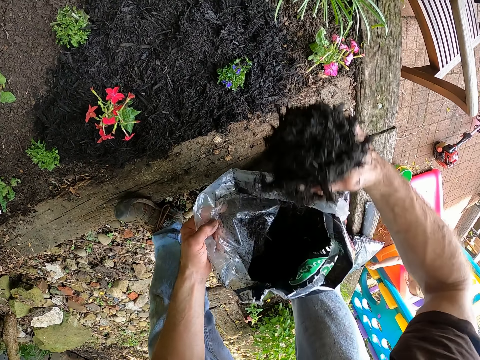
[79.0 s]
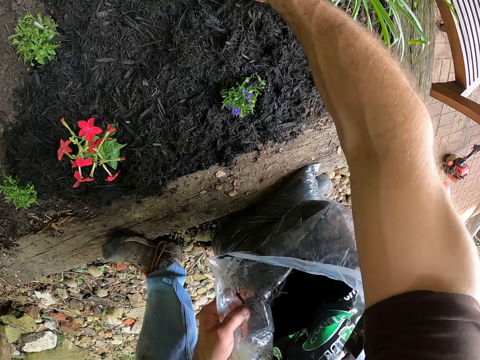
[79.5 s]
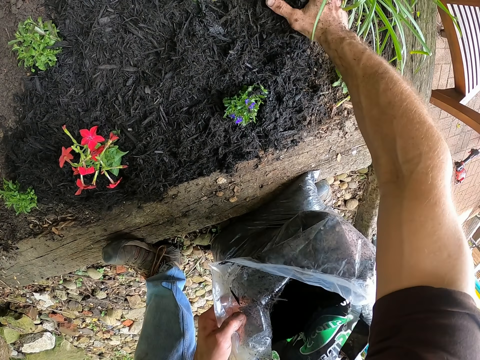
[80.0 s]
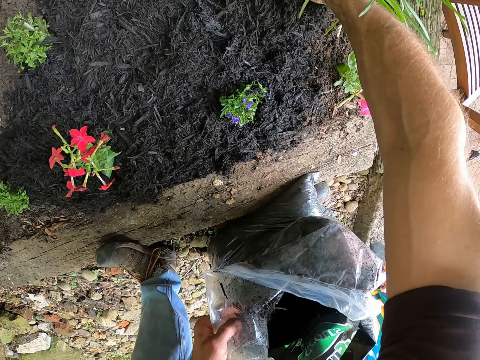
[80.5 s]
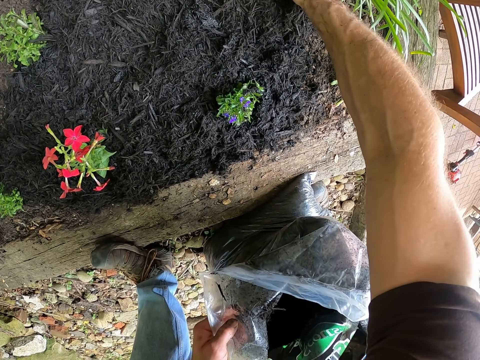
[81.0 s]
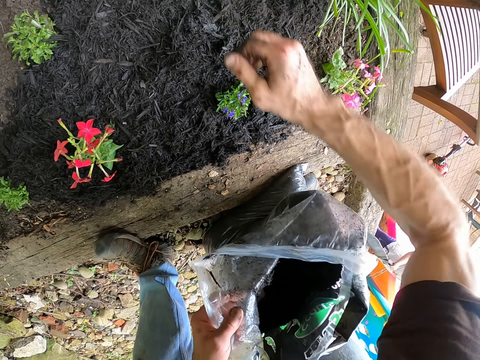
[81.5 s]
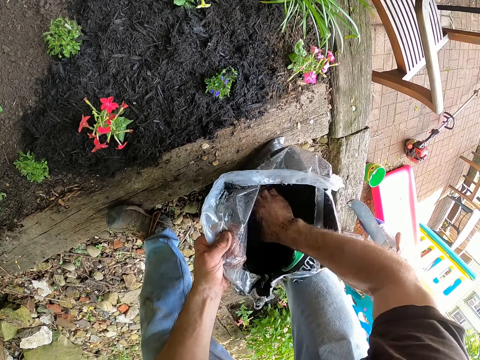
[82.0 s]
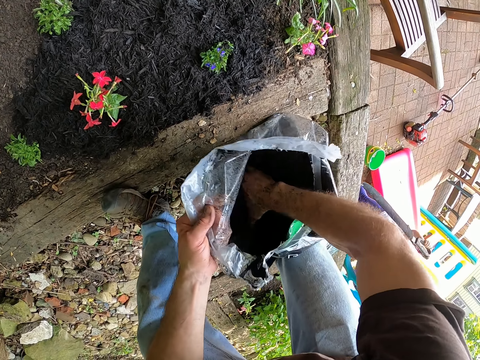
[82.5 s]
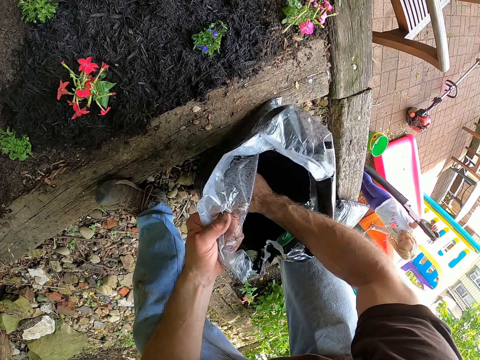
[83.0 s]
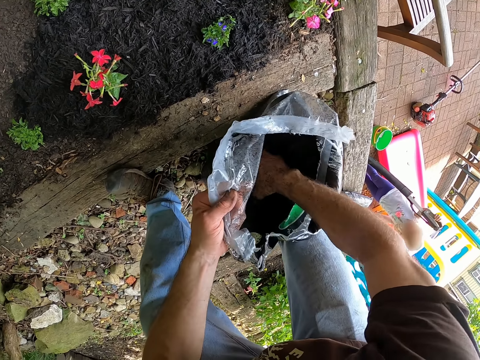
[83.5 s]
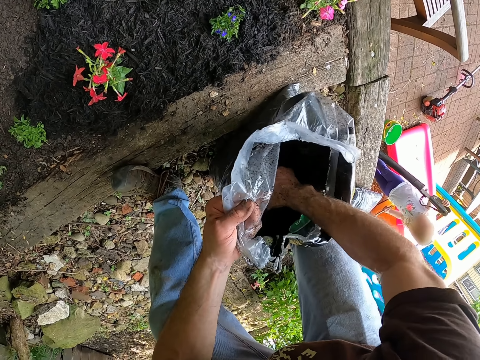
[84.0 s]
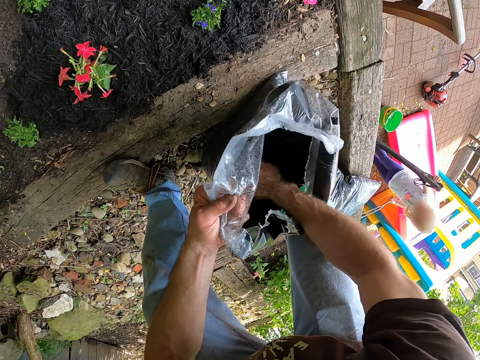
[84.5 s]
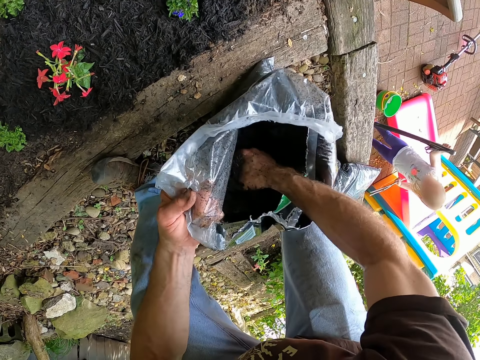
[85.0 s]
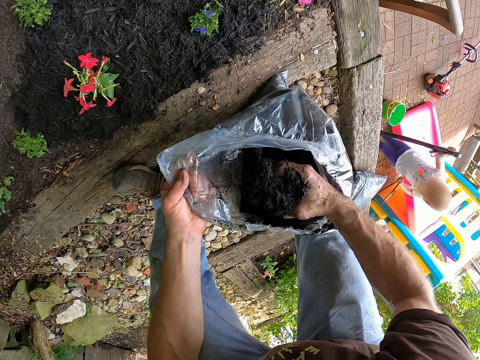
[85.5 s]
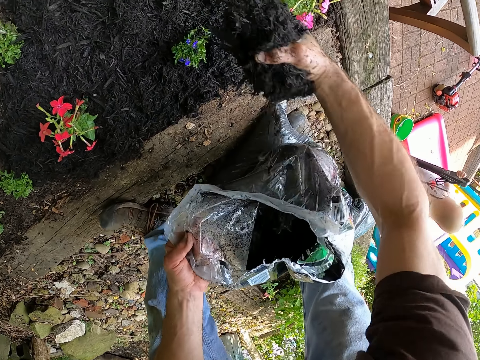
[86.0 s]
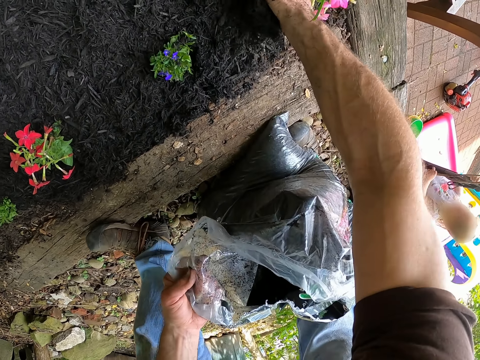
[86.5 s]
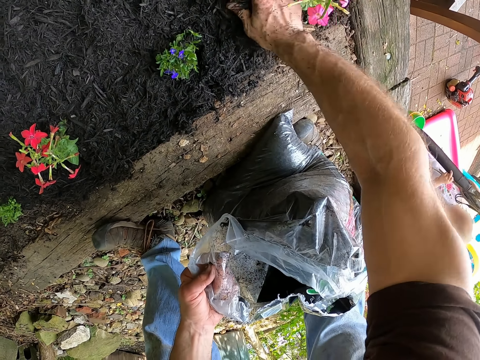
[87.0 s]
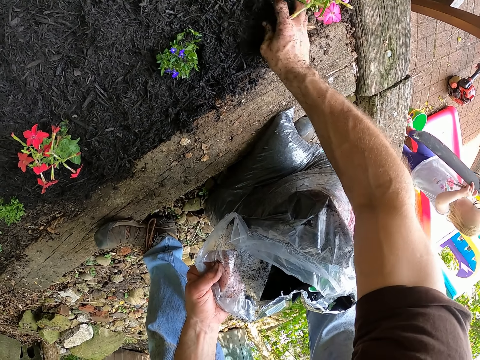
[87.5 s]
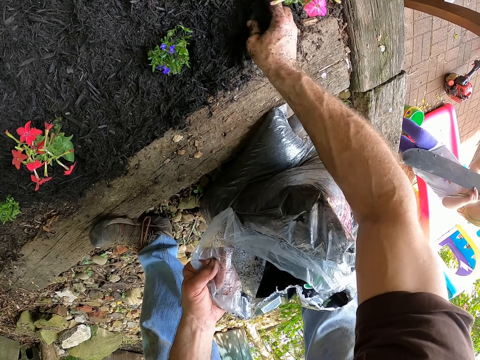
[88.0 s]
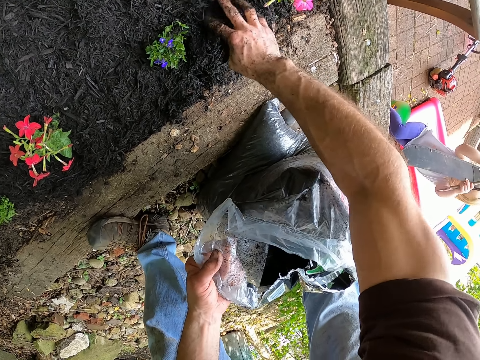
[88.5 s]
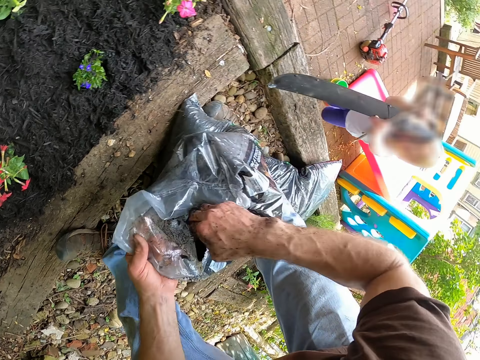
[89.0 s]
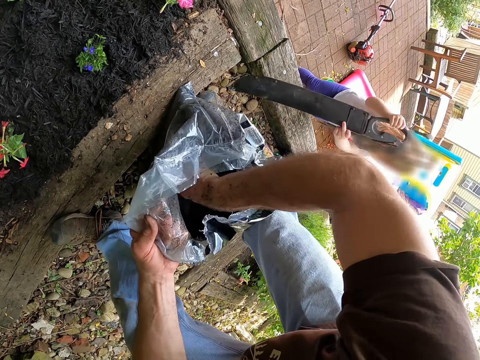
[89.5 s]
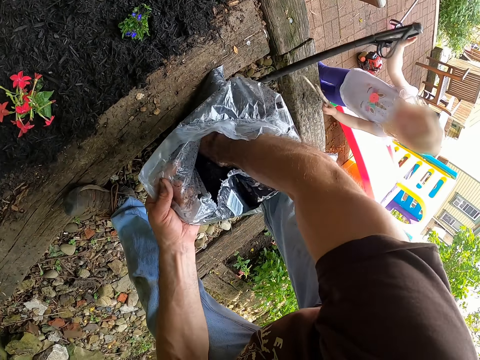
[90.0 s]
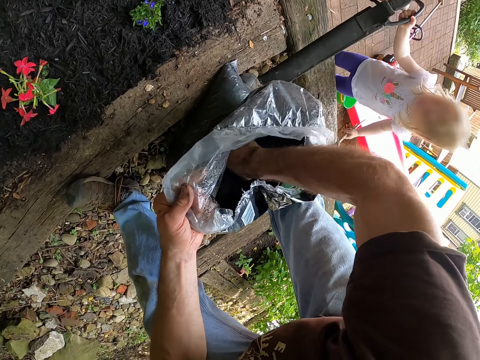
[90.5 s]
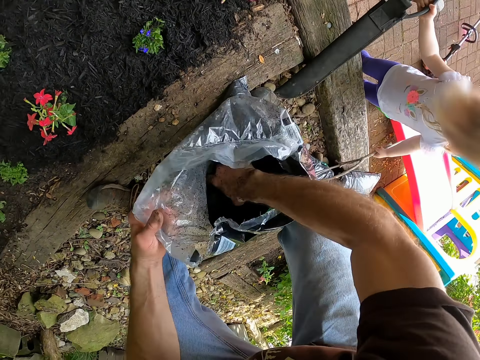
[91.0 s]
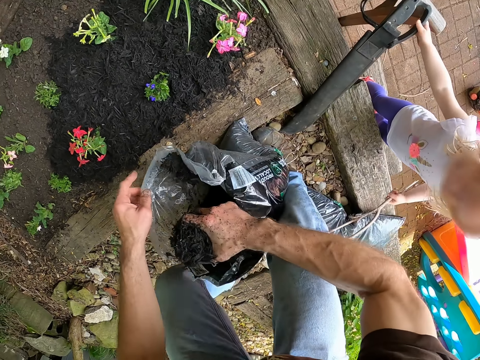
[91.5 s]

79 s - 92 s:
The camera wearer mulches the plants on the soil bed with his right hand. He packs mulch from the bag with his right hand. He mulches the plants on the soil bed with his right hand. He packs mulch from the bag with his right hand.

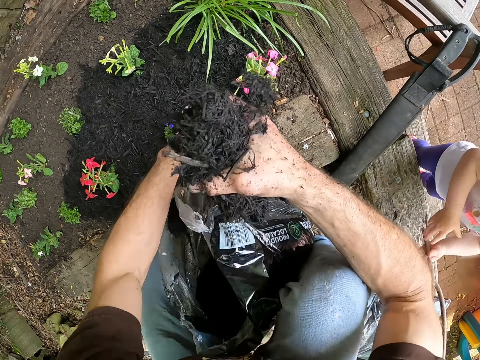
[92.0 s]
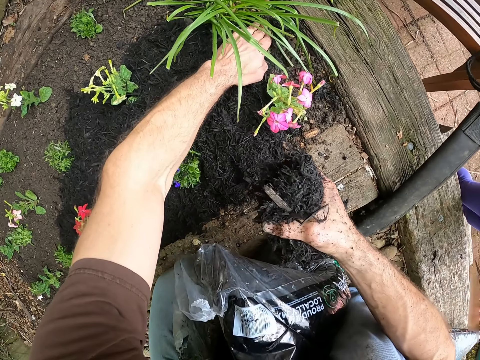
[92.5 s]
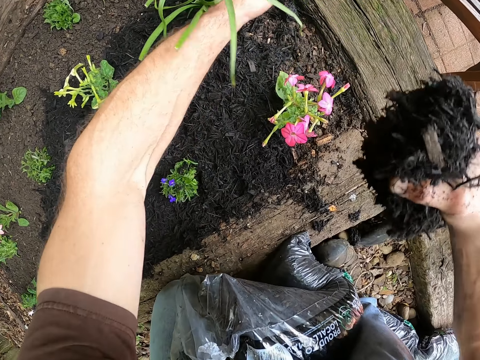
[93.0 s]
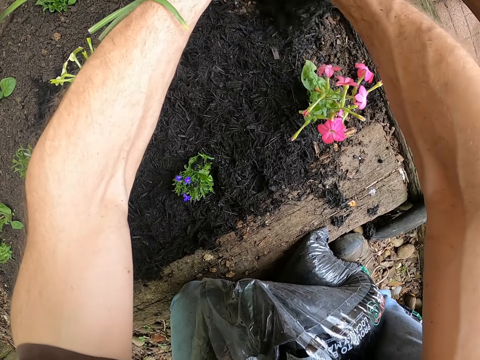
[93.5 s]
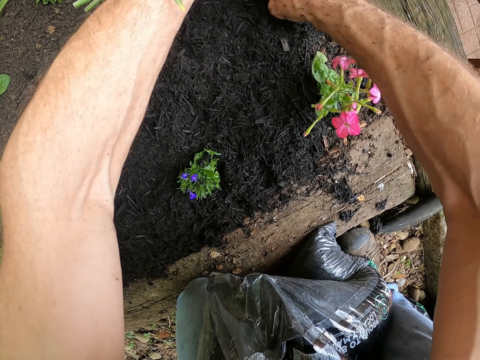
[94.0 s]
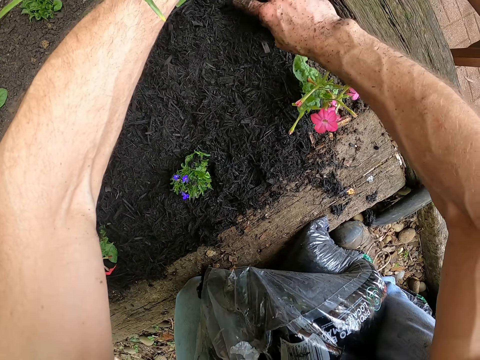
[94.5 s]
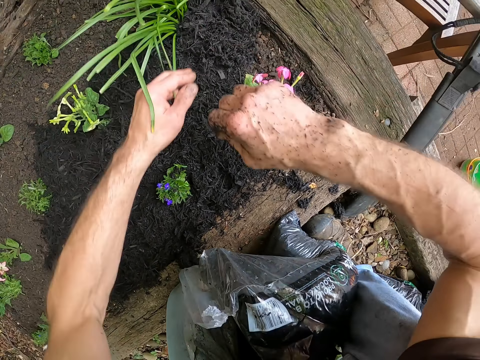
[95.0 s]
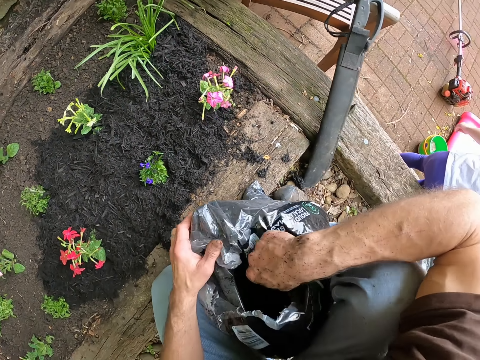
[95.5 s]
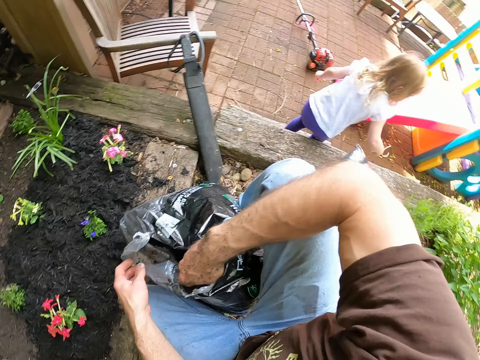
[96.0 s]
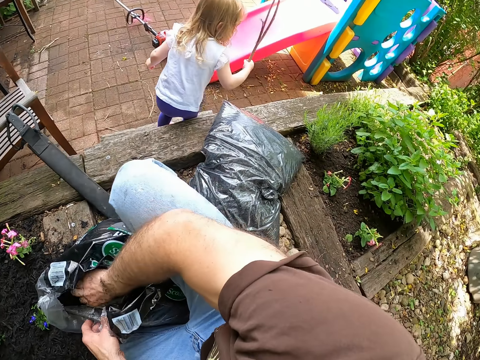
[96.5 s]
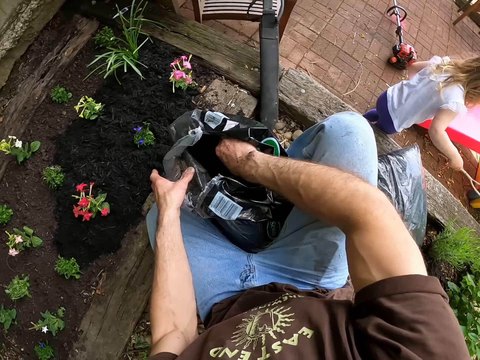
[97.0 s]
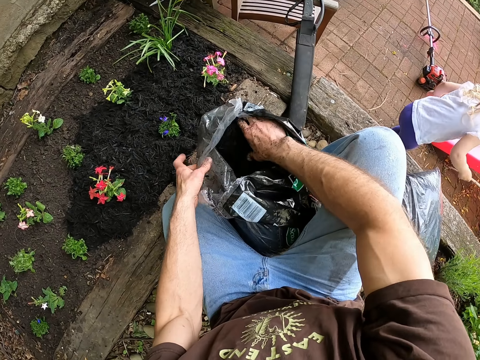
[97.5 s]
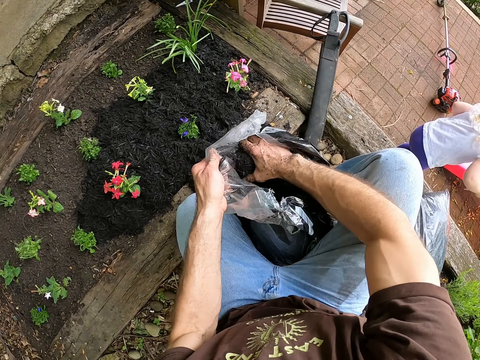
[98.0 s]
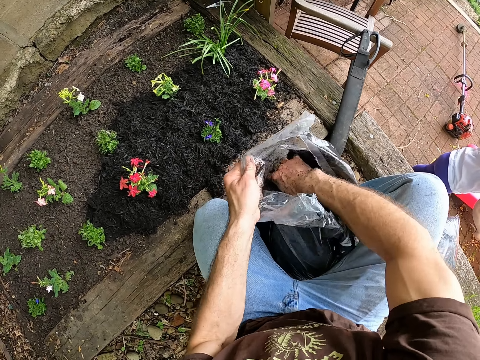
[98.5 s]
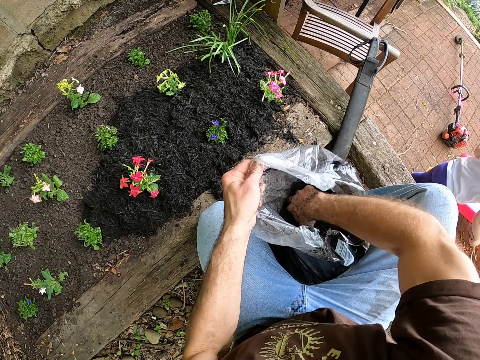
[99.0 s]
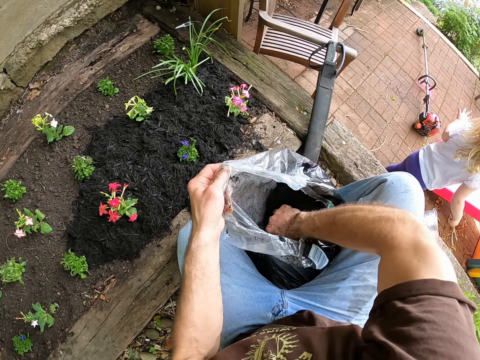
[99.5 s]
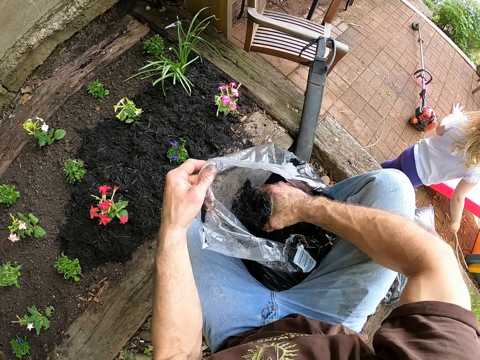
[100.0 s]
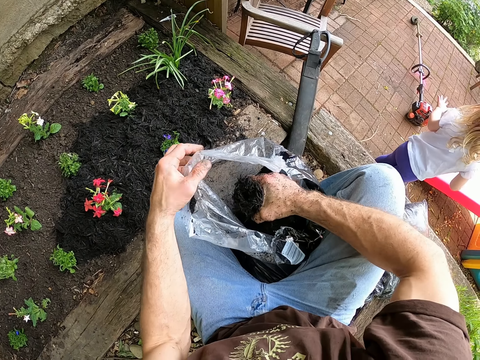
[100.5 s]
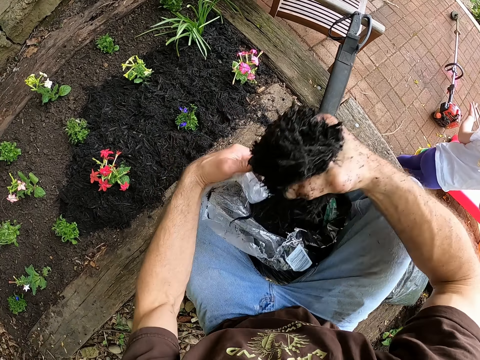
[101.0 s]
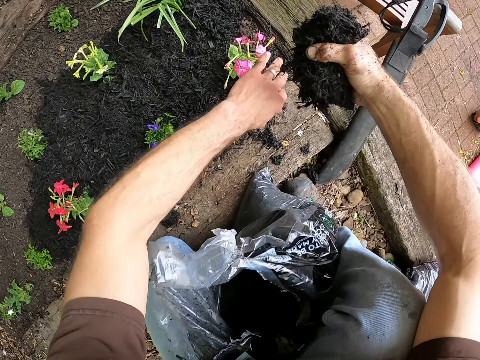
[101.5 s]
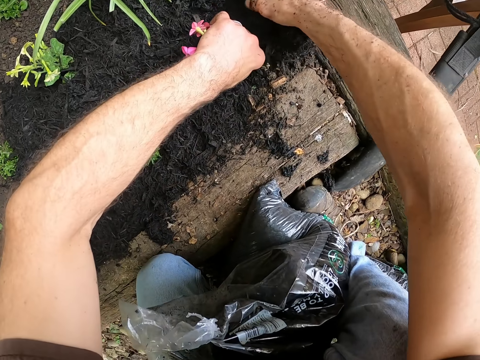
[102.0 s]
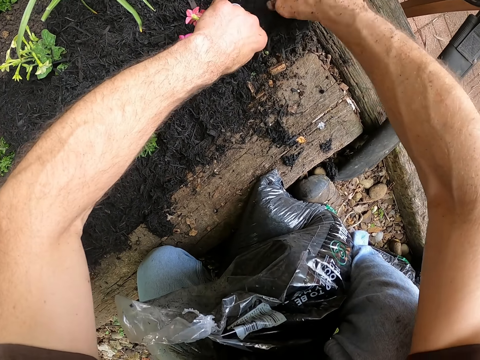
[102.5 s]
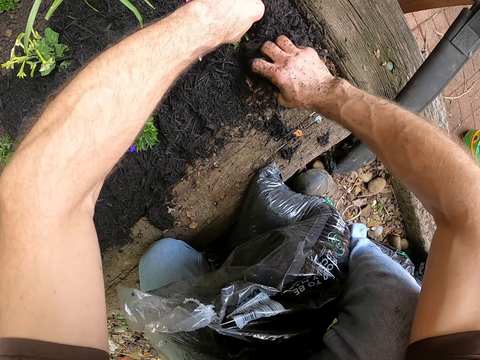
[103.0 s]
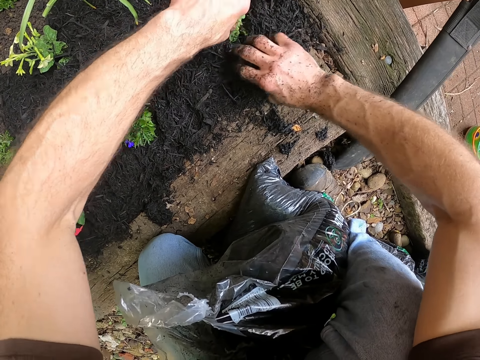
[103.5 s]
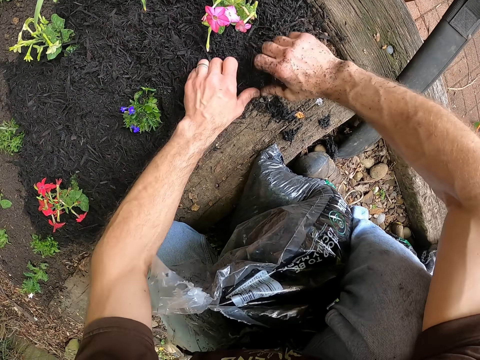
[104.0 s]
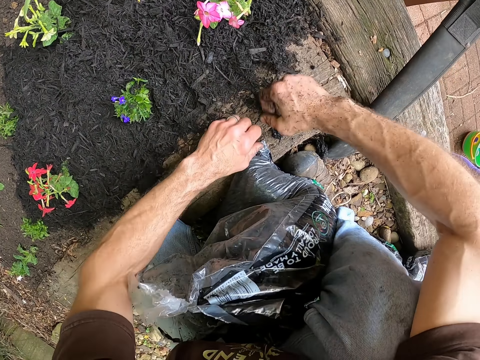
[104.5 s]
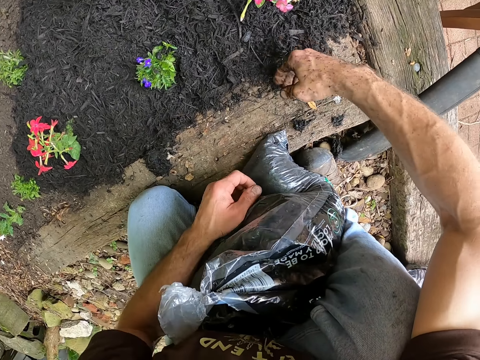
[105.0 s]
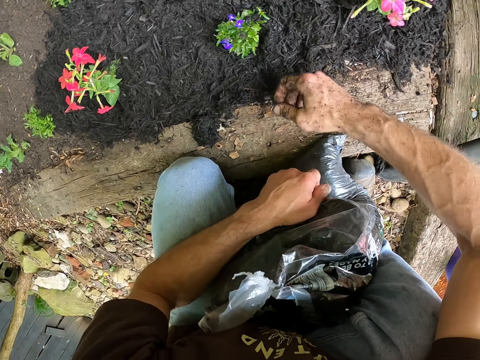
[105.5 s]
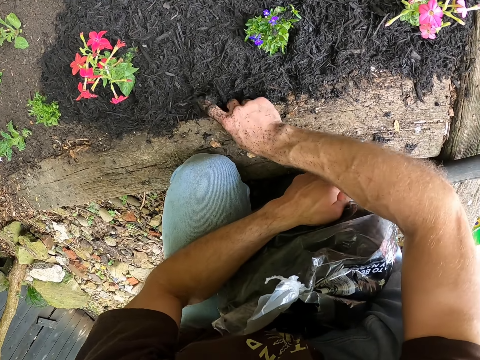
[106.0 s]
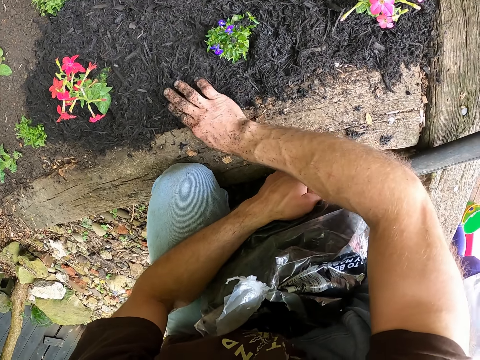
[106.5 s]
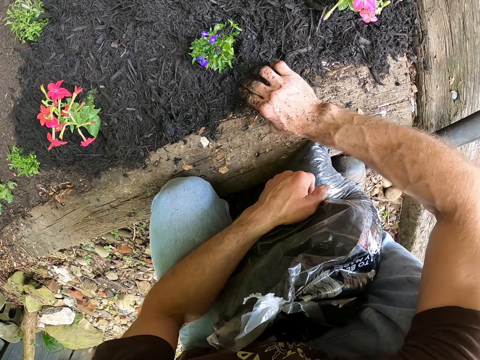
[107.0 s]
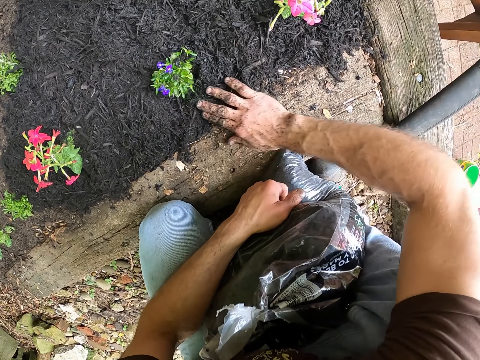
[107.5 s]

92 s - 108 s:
The camera wearer holds a plant on the soil bed with his left hand. He touches the plant. He mulches the plants on the soil bed with his right hand. He holds the bag of mulch with his left hand. He packs mulch from the bag with his right hand. A person plays with a stick. The camera wearer touches a flower. He holds the plant on the soil bed with his left hand. He mulches the plants on the soil bed with his right hand. He mulches the plants on the soil bed with both hands.
